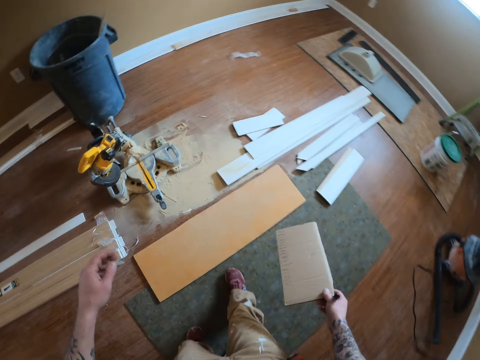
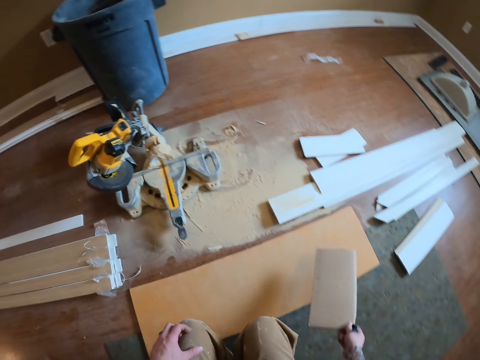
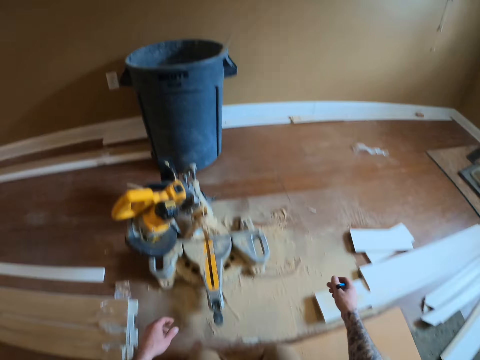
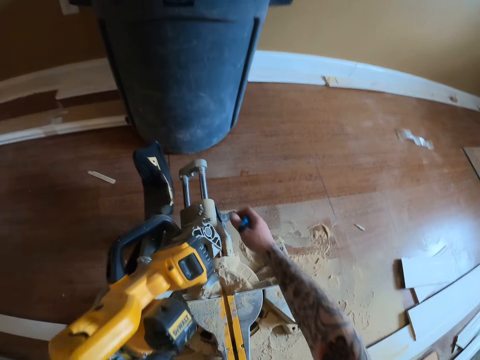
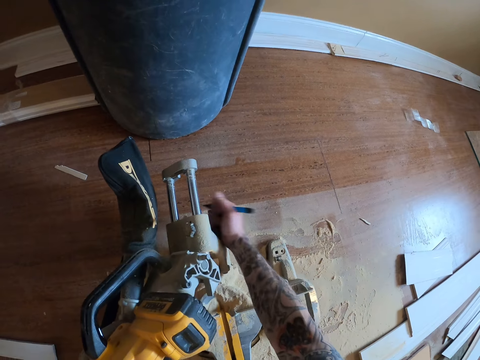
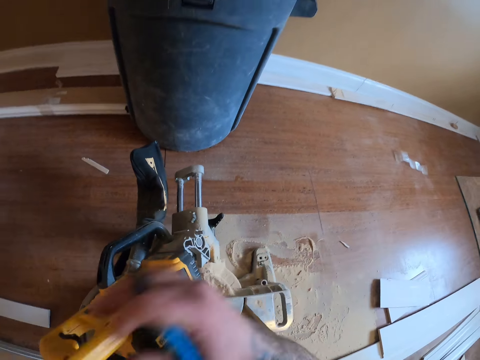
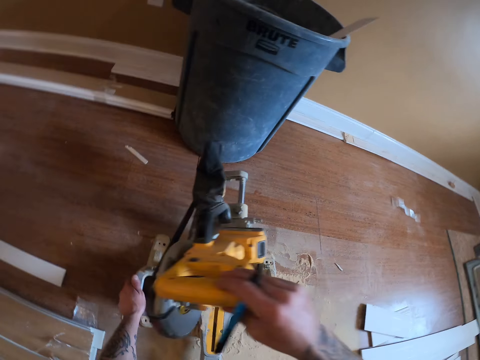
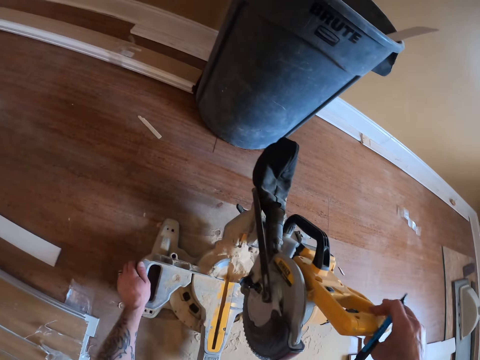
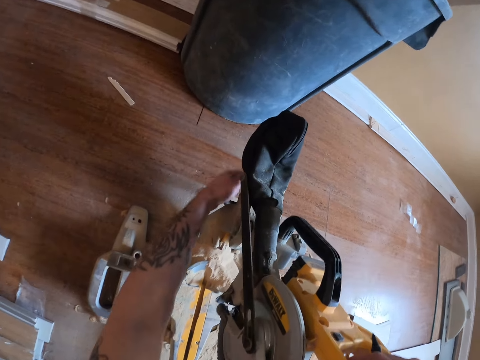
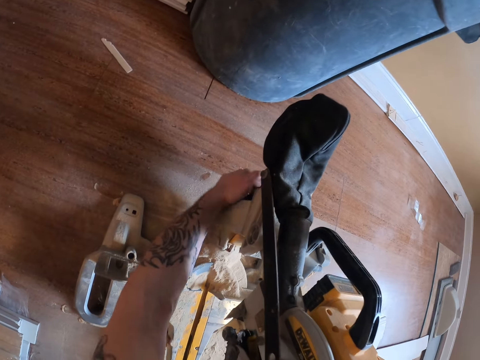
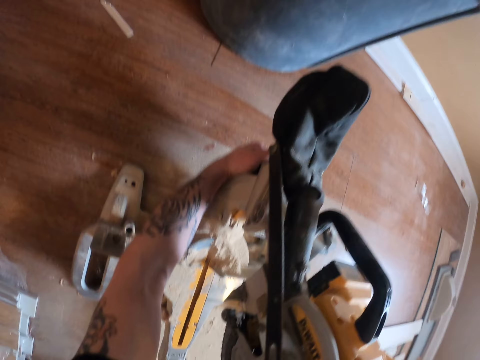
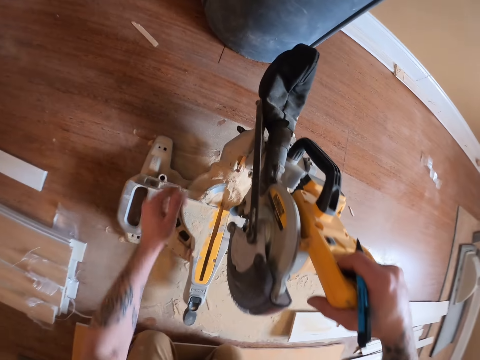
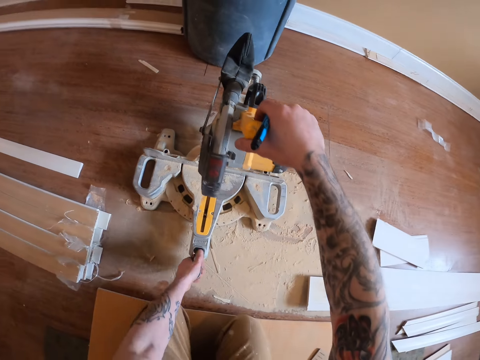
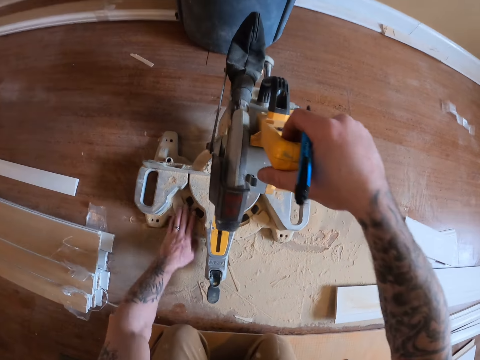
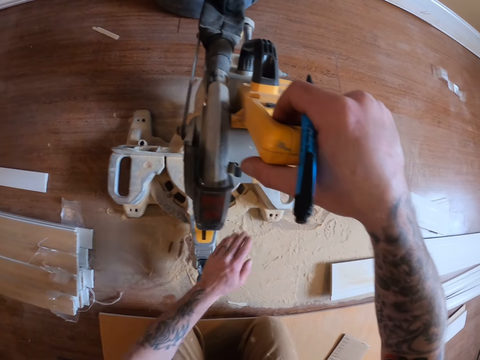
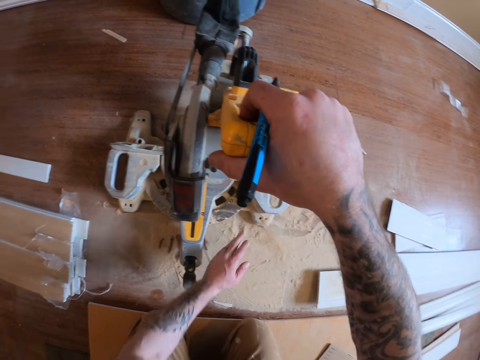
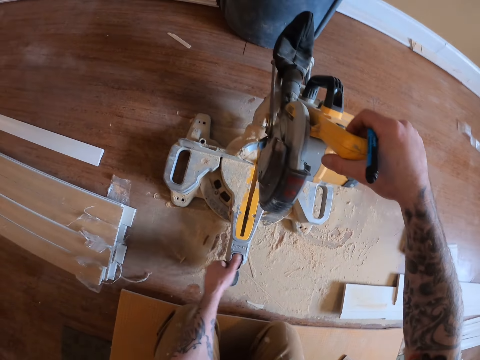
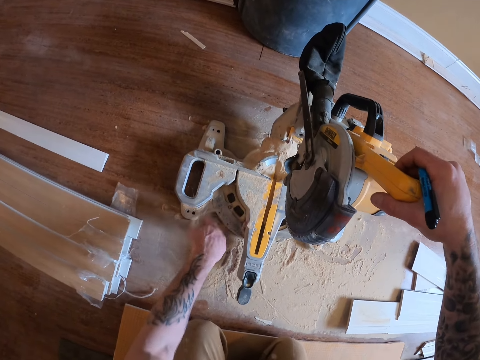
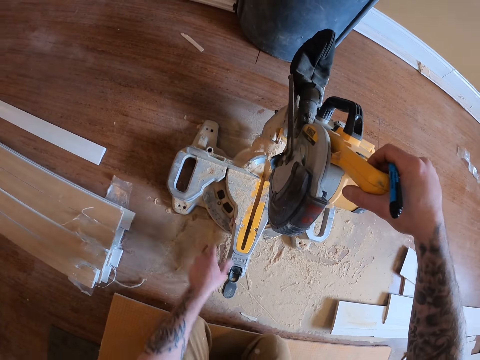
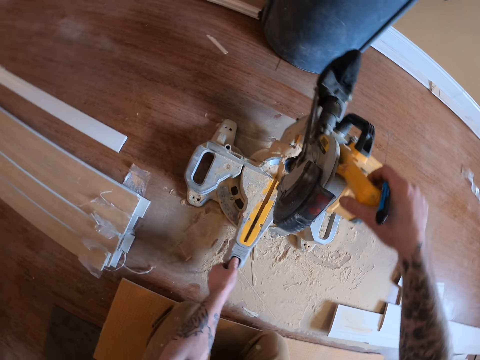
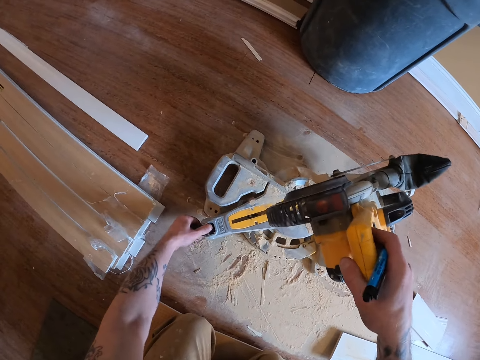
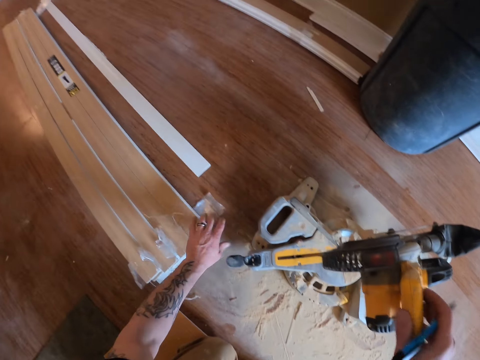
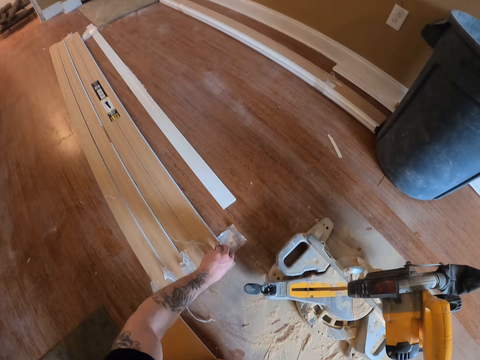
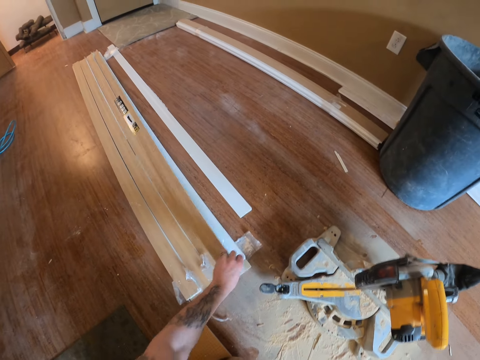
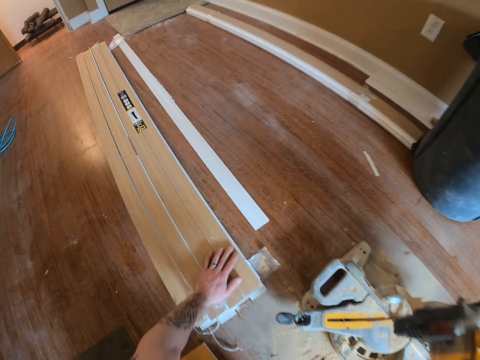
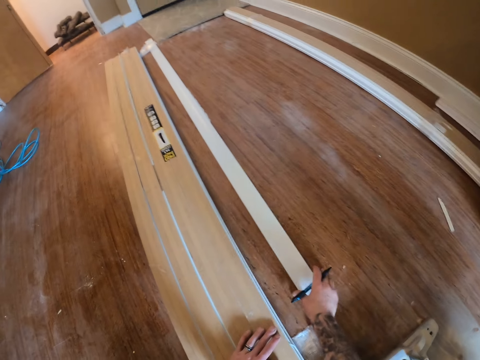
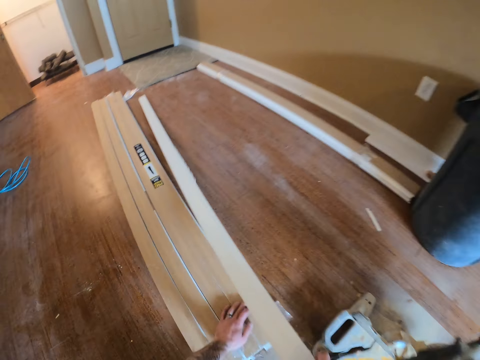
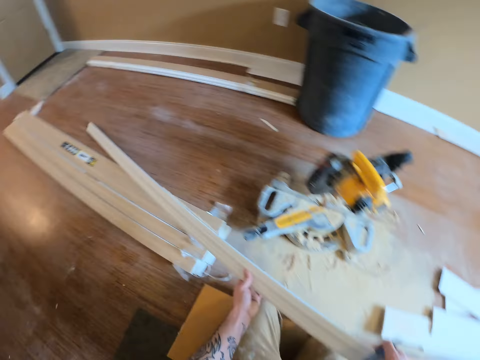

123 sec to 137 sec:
The camera wearer drops a piece of carton on the floor. They squat on the floor. They turn on a sliding miter saw or precision circular saw. They adjust the sliding miter saw. They hold the circular saw handle. They remove dust on the miter saw with the left hand. They adjust the sliding miter saw. They turn the circular saw. They pick up a skirting board and drop the skirting board. They hold a piece of wood. They pick up the skirting board.

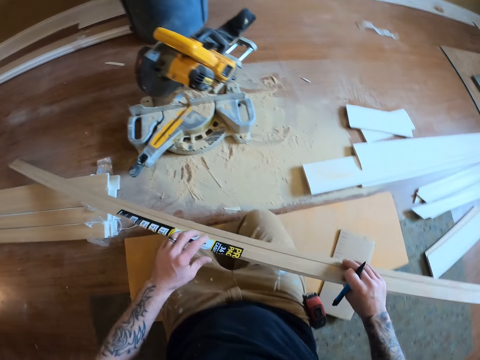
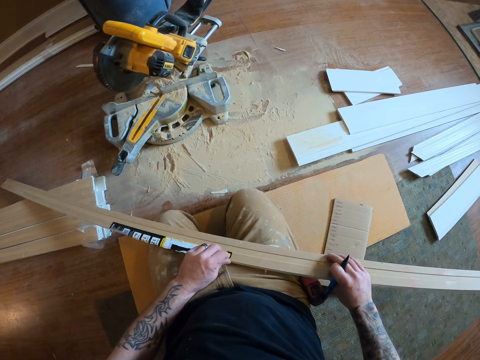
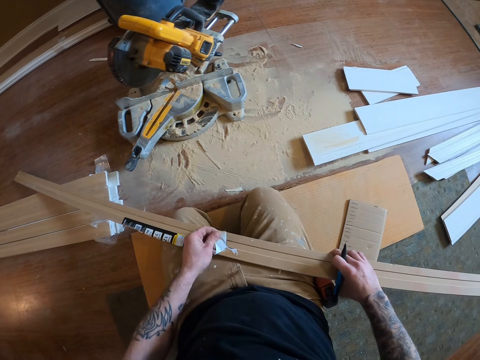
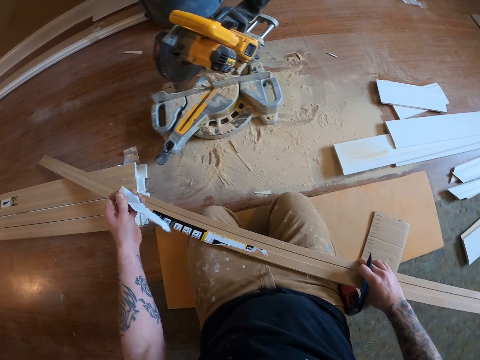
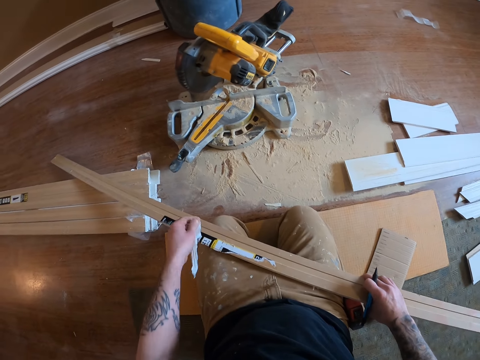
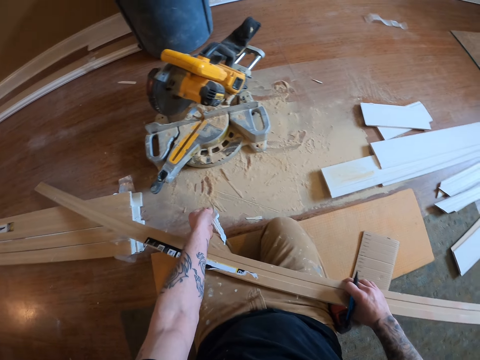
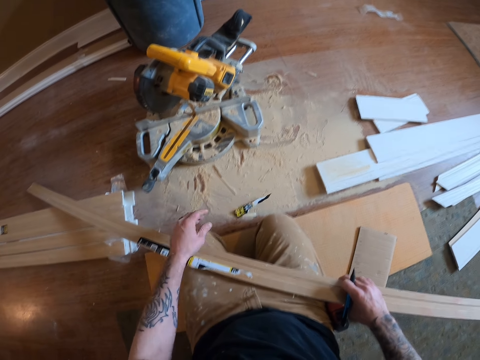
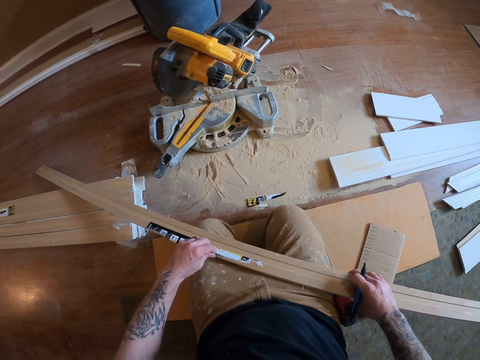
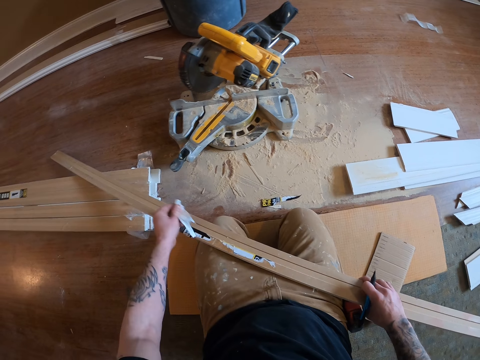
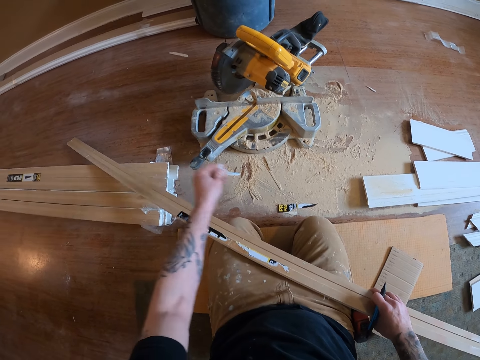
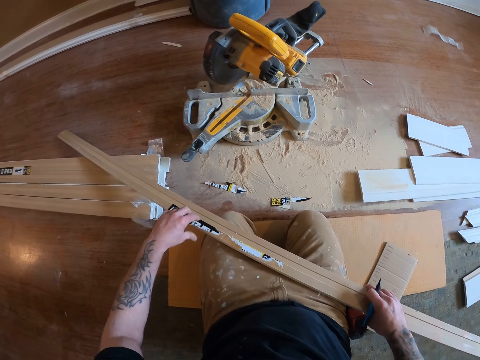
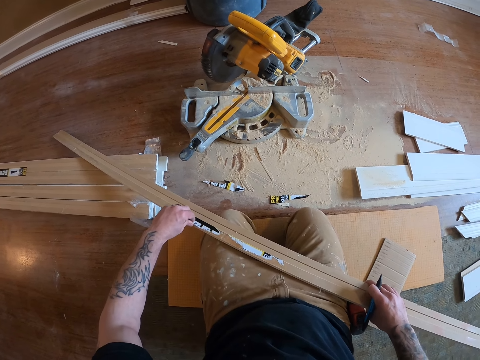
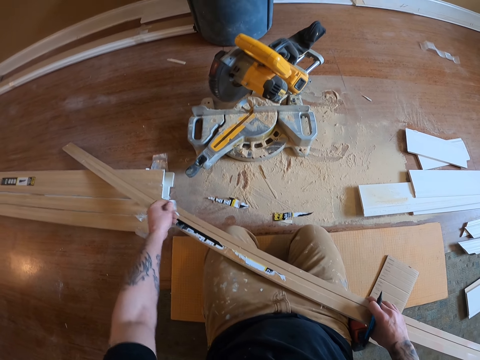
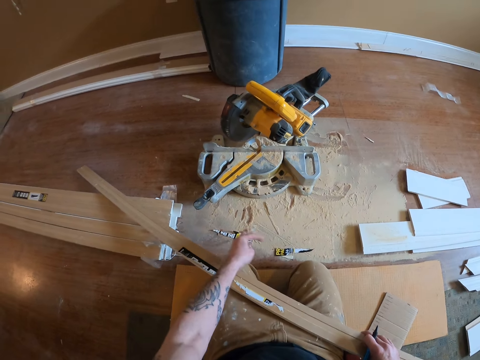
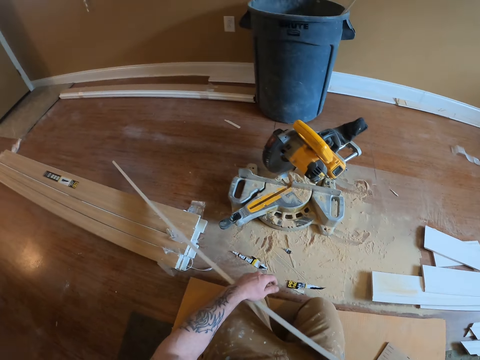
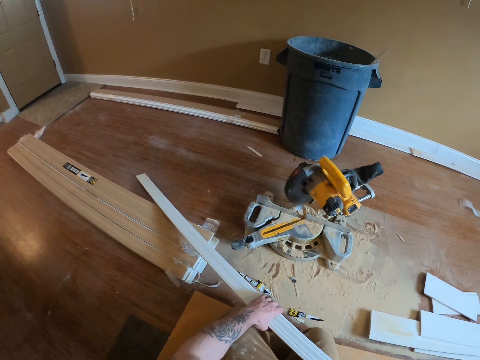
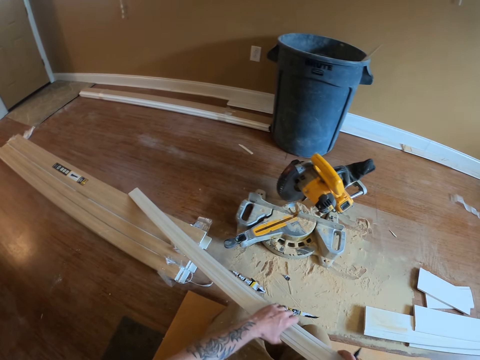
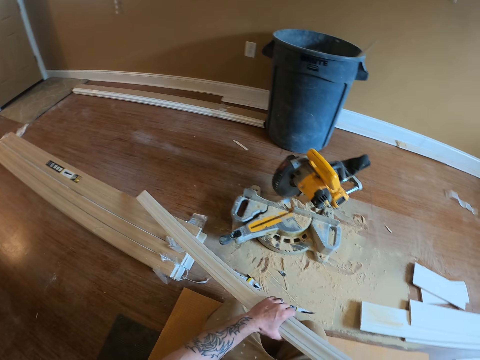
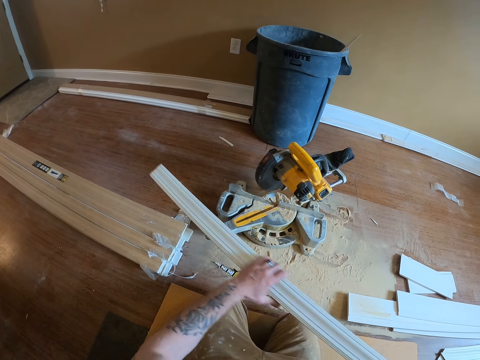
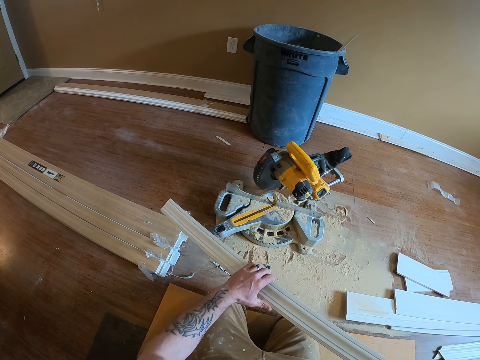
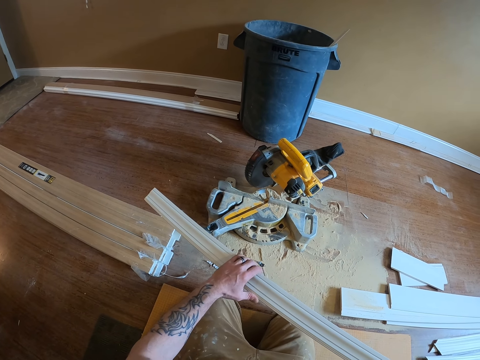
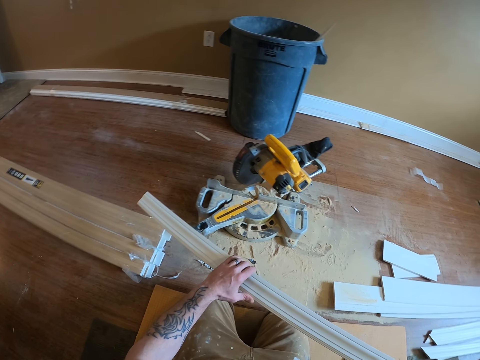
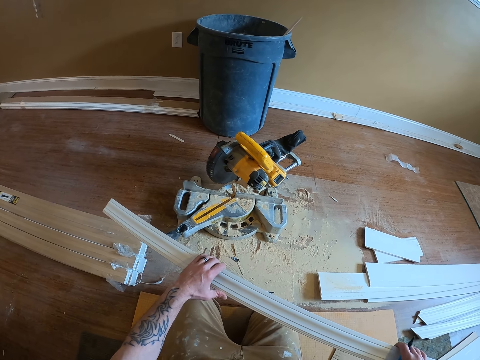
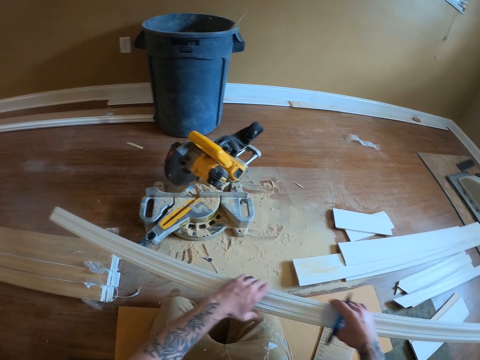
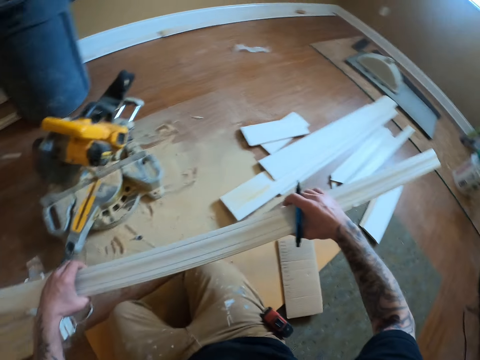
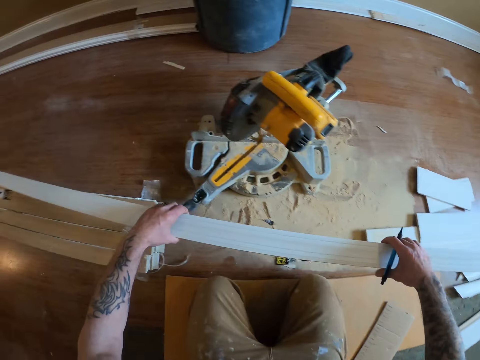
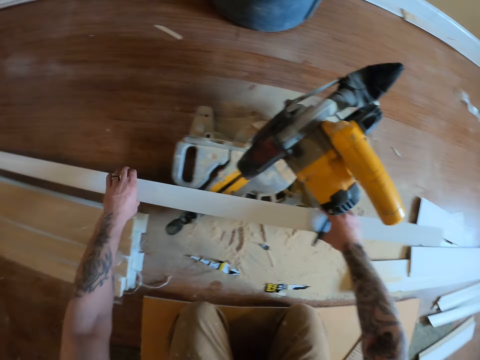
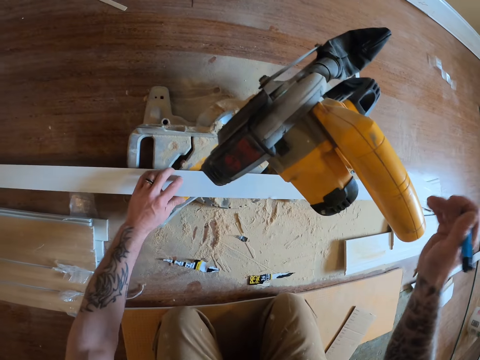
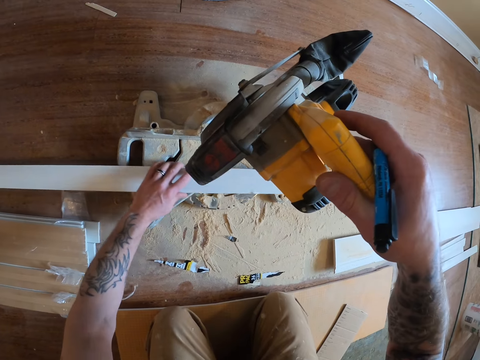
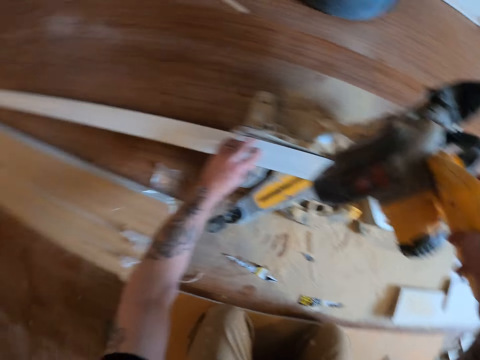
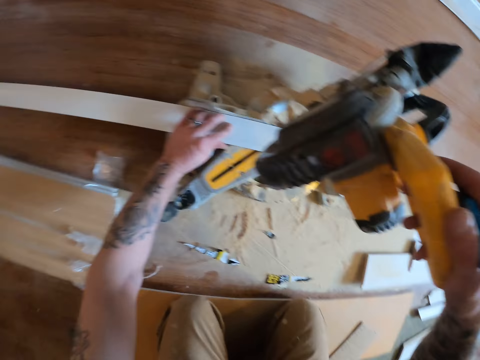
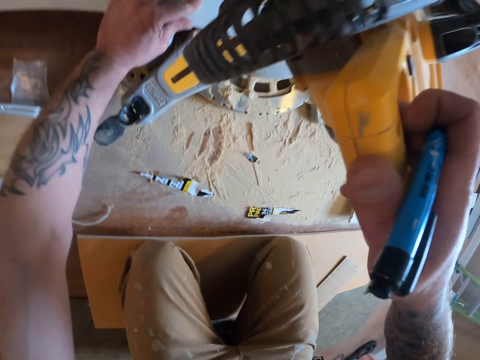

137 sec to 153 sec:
The camera wearer picks up a piece of wood. They tear out a paper on a skirting board and drop the paper on the floor. They tear out a paper on the skirting board and drop the paper on the floor. They tear out a paper on the skirting board and drop the paper on the floor. They turn the skirting board. They move the skirting board on the hands. They look at the piece of wood. They put the skirting board on a sliding miter saw. They hold a handle of the sliding miter saw. They move the skirting board on the miter saw. They cut the skirting board.
